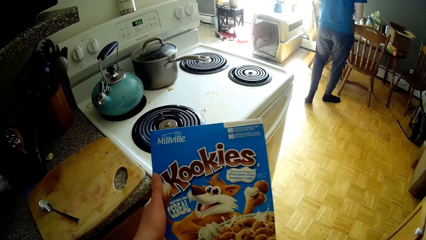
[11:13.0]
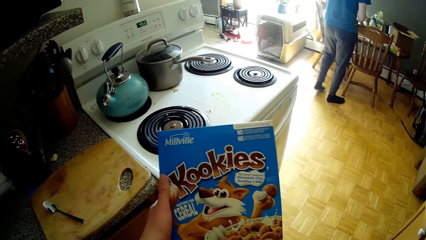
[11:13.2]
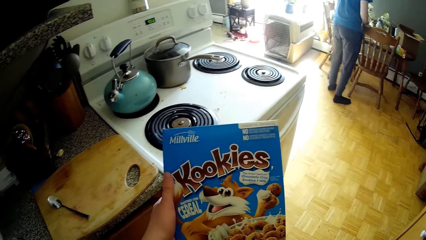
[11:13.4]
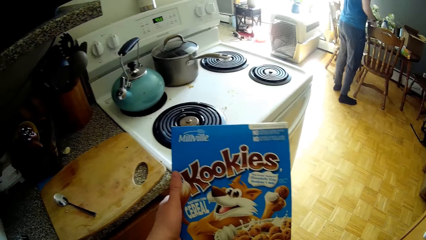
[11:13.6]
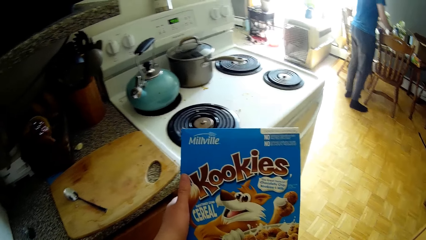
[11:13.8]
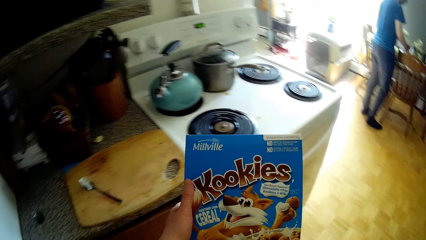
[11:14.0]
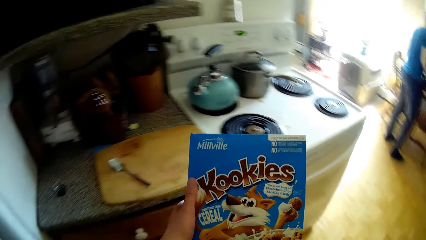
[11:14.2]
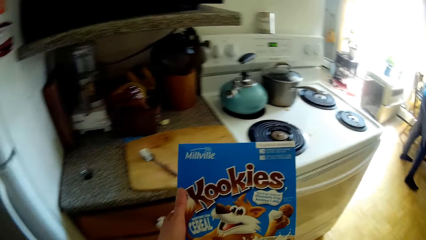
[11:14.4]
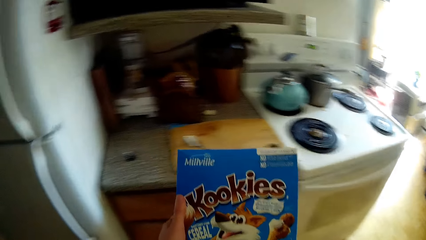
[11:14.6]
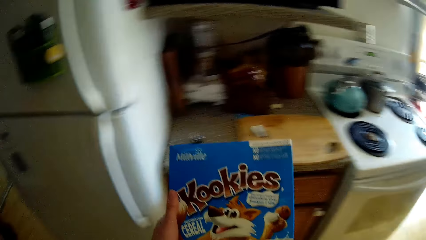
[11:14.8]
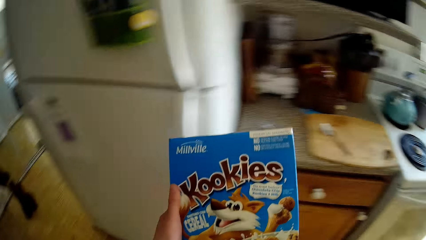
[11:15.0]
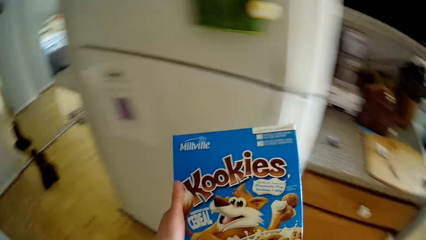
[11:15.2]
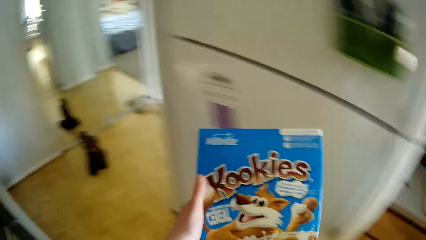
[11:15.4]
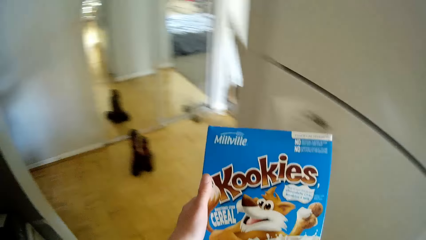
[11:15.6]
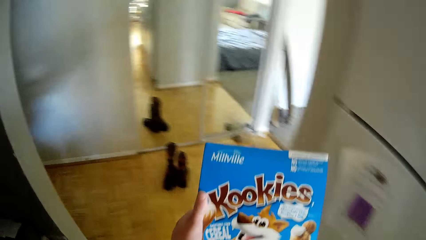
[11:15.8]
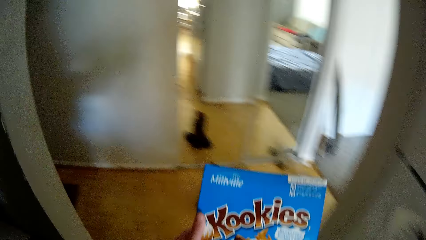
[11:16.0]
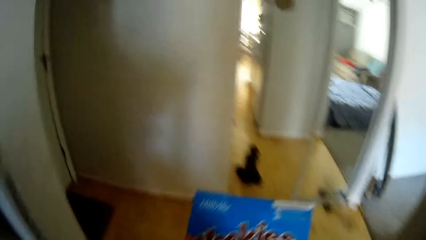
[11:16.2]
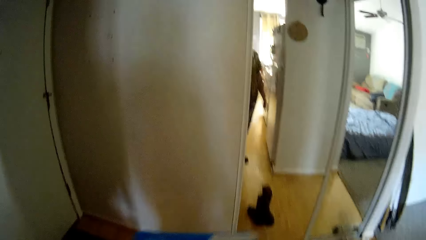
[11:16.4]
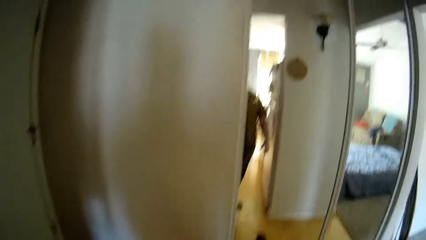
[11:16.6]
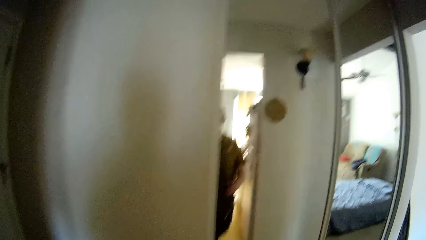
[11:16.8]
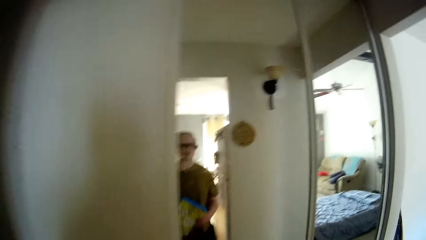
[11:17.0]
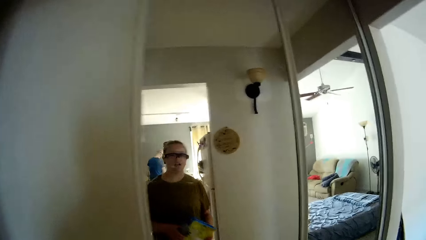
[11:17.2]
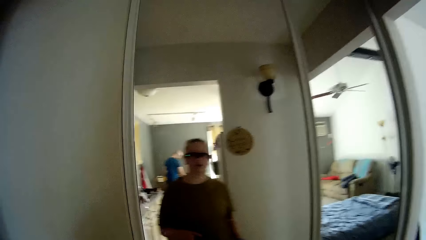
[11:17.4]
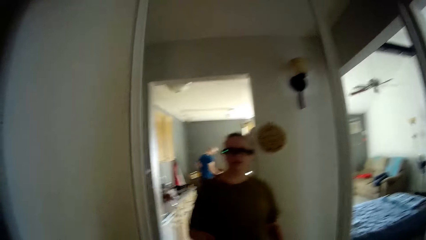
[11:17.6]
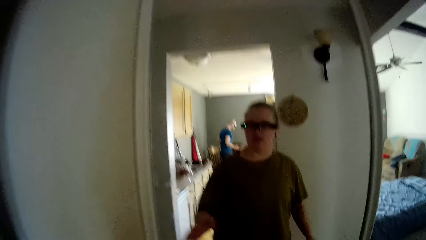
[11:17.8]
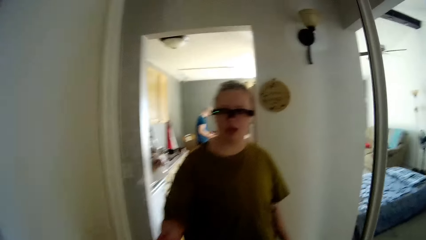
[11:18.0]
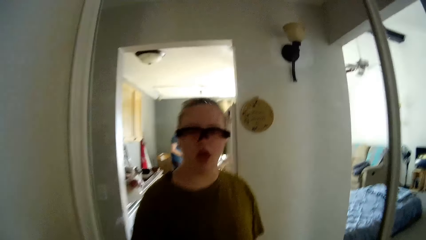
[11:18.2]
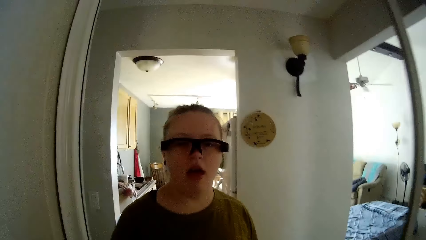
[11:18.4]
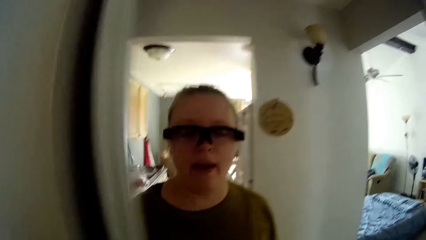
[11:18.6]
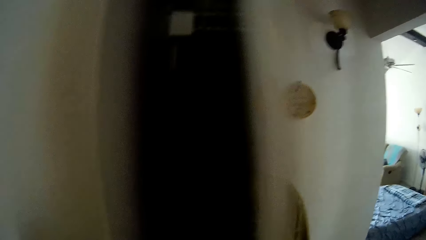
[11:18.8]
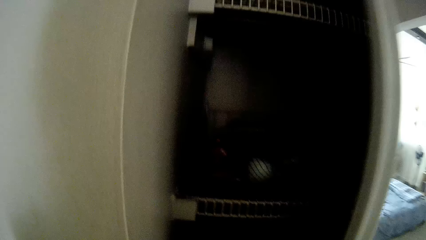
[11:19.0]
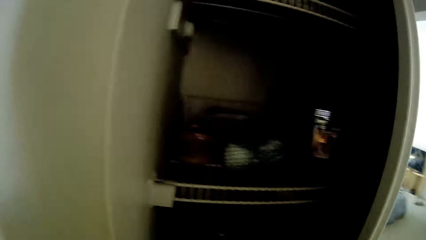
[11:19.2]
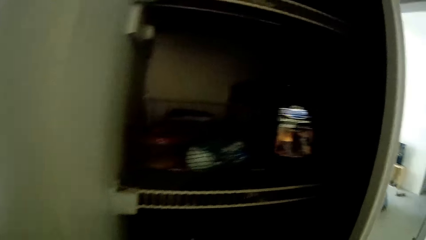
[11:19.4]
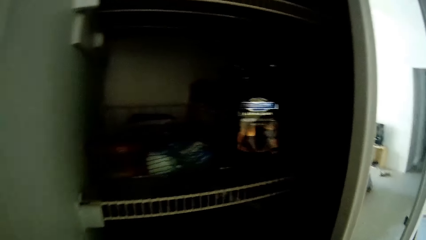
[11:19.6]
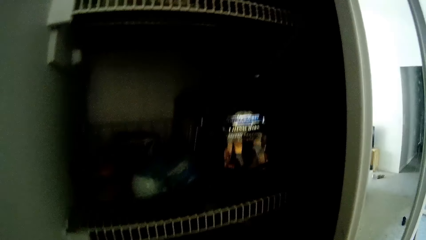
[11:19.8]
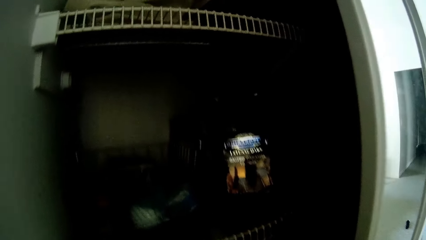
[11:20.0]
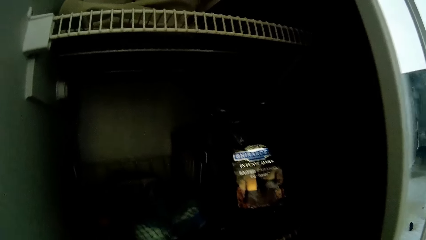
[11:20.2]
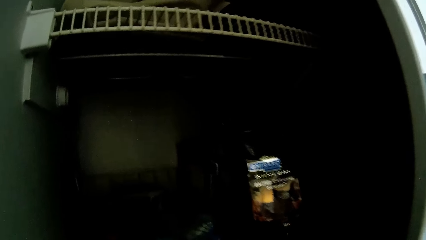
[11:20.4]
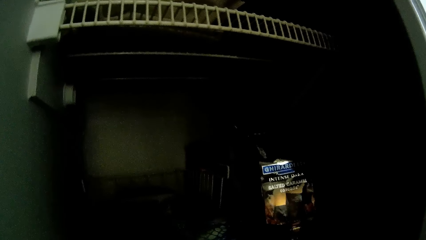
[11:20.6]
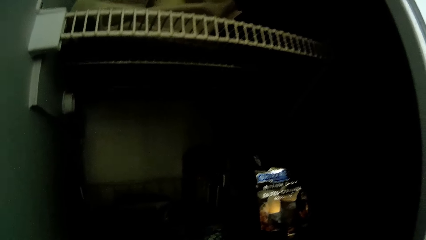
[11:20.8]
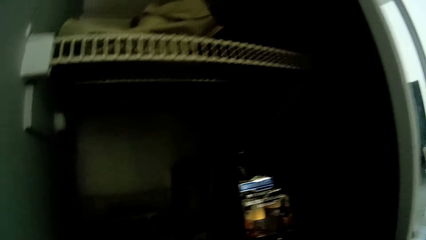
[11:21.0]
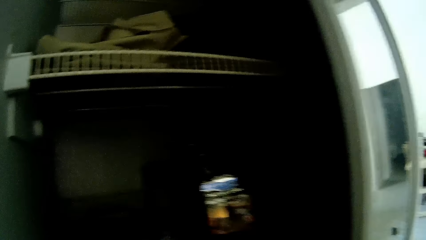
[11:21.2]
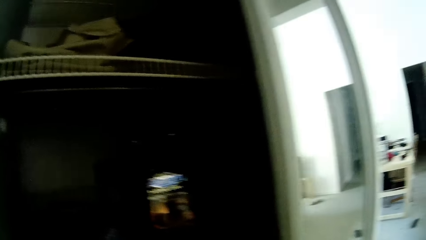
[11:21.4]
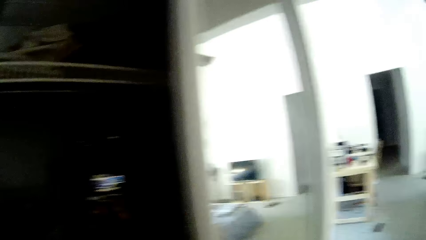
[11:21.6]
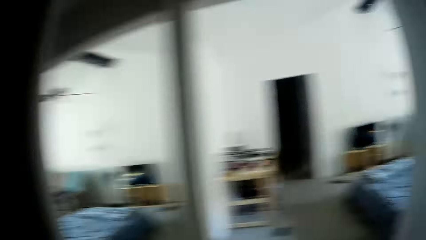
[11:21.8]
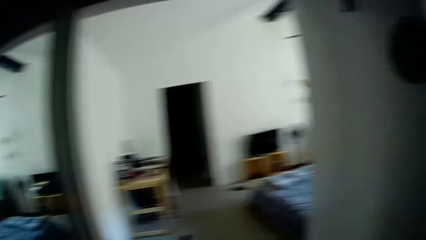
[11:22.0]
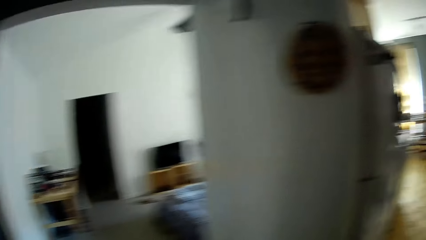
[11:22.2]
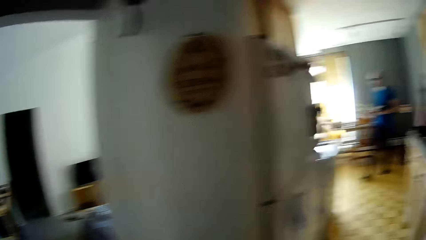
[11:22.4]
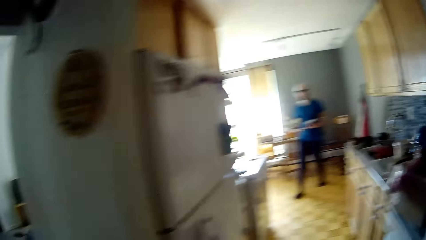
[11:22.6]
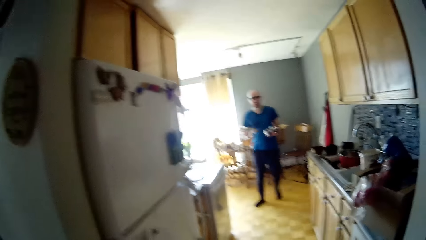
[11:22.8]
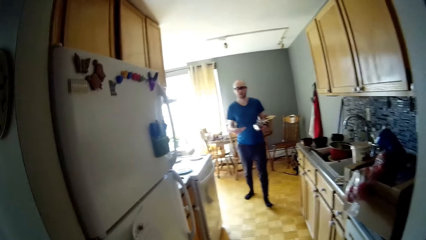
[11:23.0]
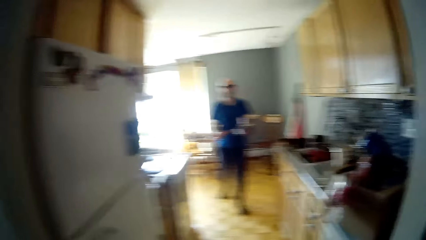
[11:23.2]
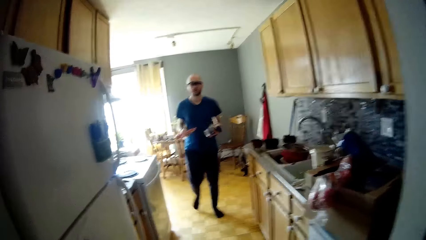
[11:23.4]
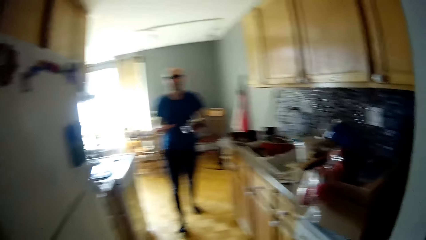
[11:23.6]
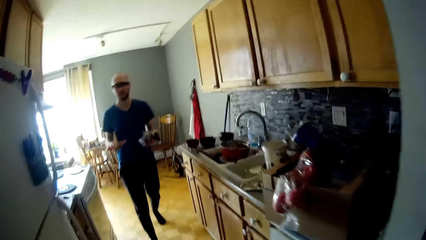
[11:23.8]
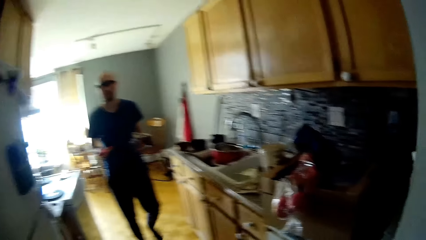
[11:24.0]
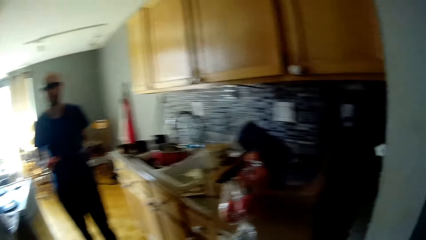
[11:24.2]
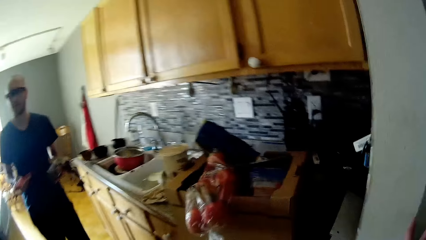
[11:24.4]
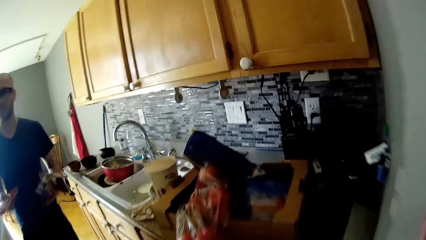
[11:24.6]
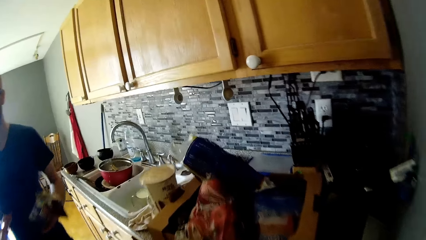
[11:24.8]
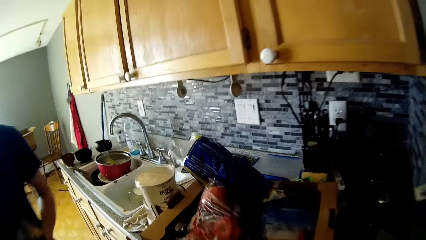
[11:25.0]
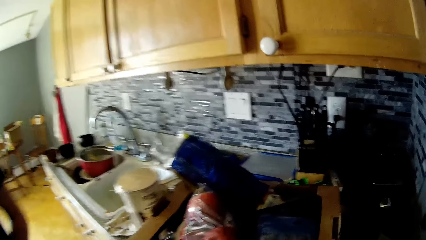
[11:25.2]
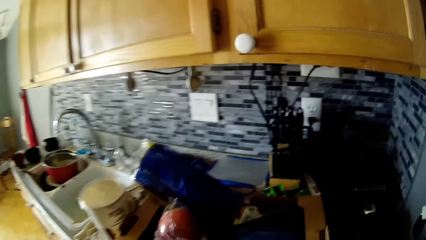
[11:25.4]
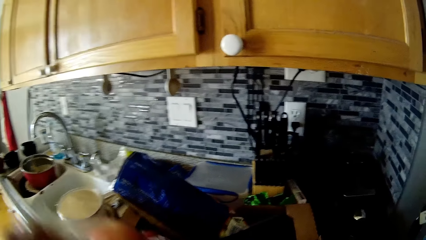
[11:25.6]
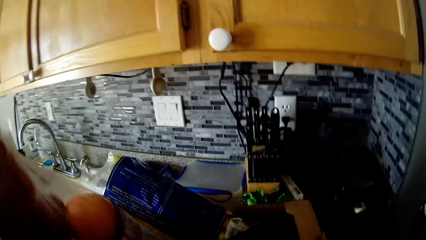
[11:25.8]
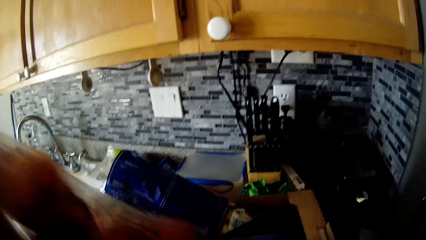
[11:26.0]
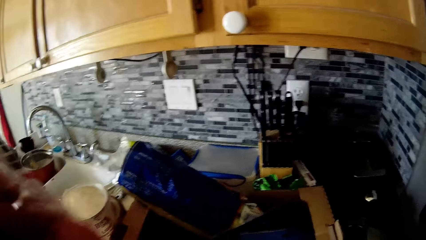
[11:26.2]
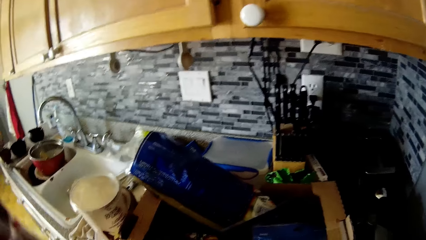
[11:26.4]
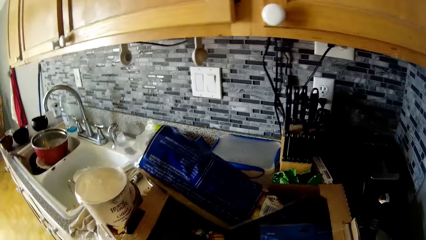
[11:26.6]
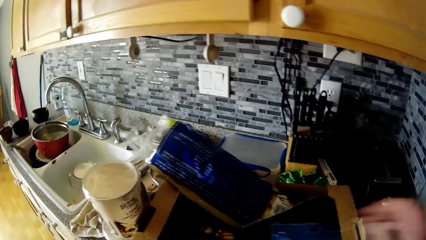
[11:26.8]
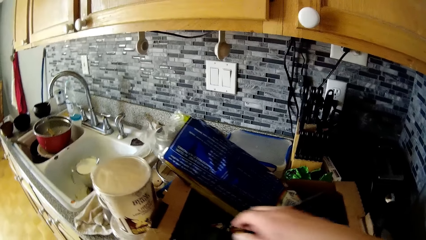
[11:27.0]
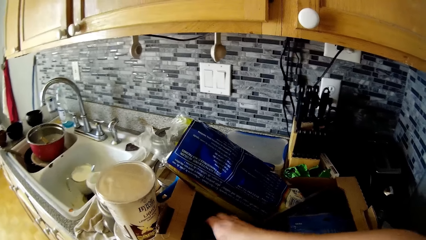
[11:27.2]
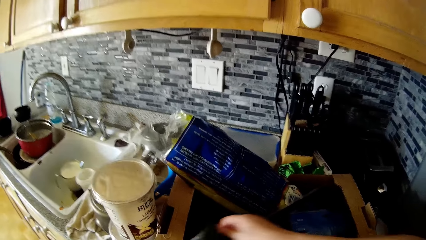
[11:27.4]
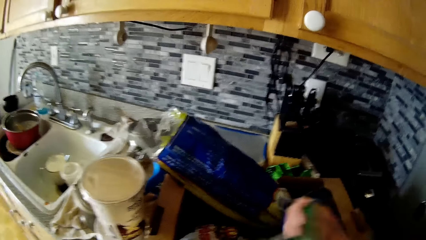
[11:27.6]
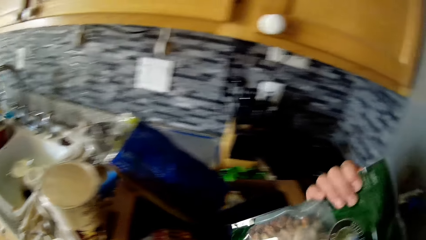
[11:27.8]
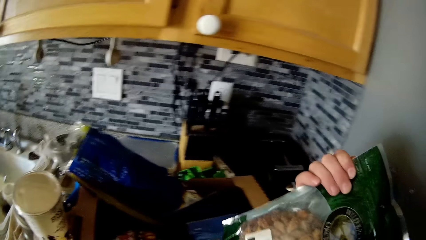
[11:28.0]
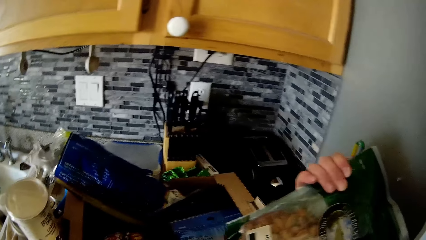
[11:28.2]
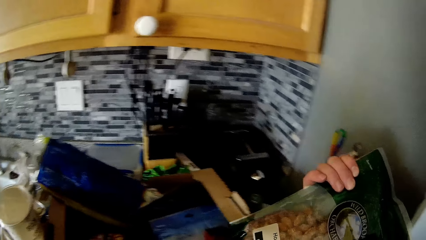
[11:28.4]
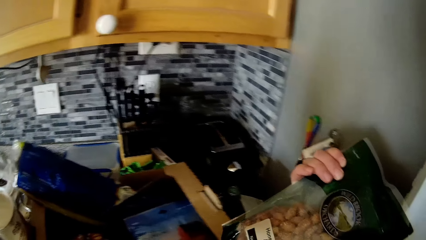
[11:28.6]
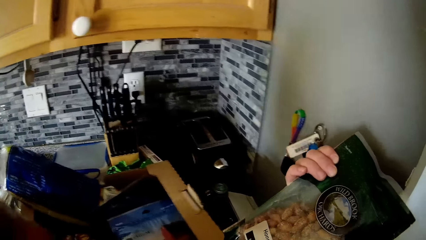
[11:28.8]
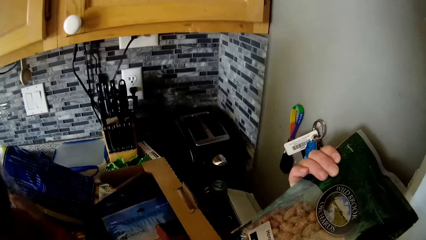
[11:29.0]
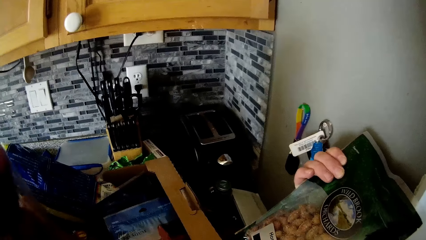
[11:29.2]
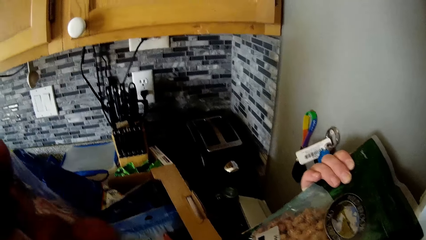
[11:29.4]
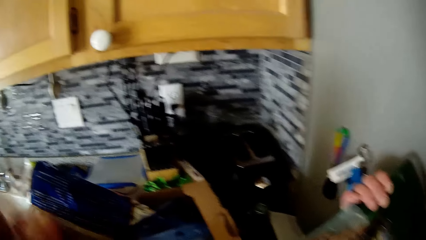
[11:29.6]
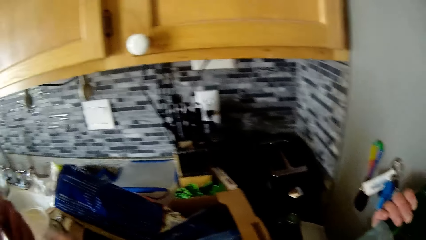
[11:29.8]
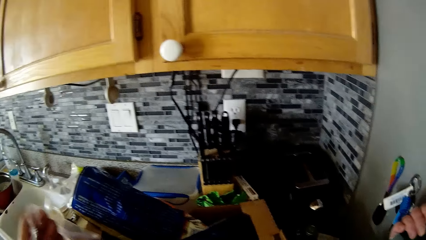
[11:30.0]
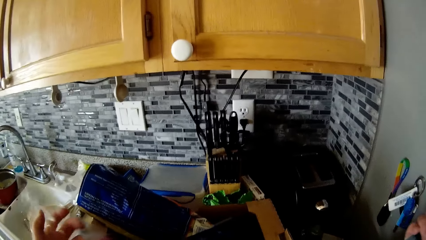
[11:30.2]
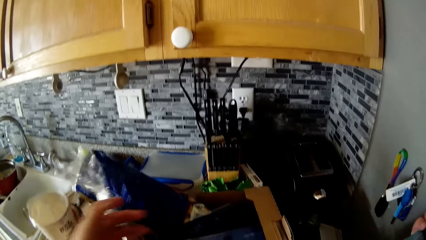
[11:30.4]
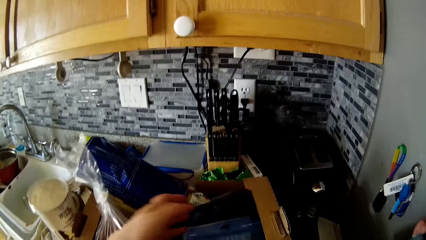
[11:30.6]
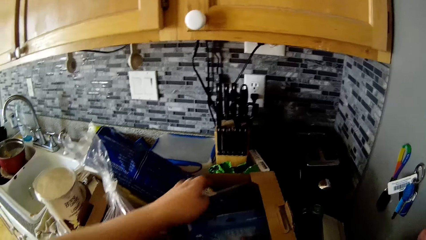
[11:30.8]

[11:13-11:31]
The camera wearer walks to a cabinet. She slides the door of the cabinet. She walks around. She converses with the man. She picks up a pack of apples from a box with her left hand. She picks up a pack of roasted almonds from the box with her right hand. She holds something on the hand. She puts the pack of apples in the box with her left hand.
